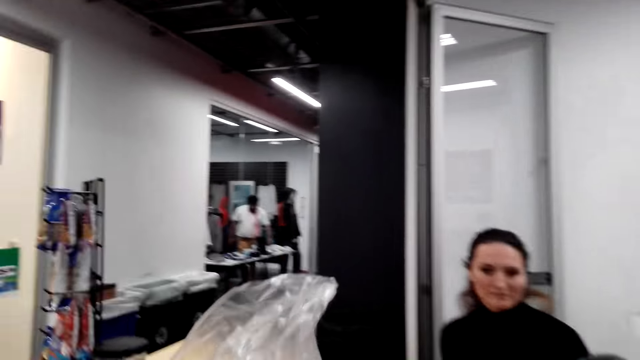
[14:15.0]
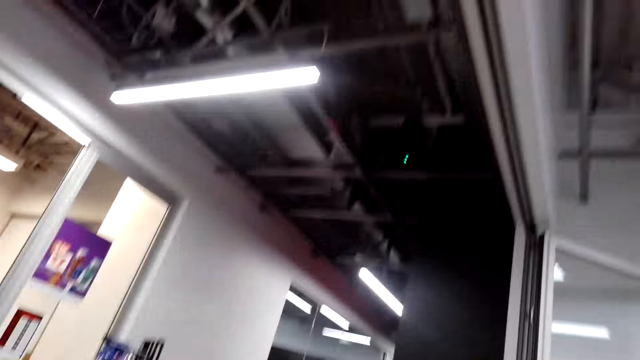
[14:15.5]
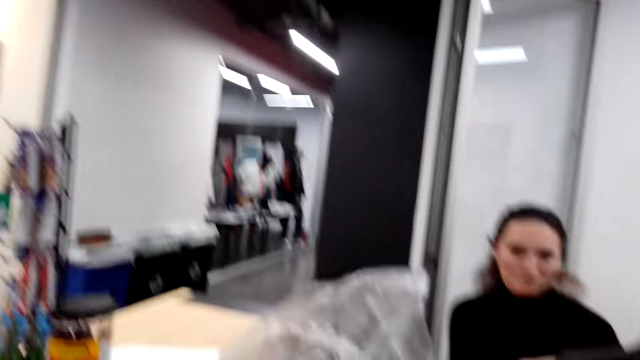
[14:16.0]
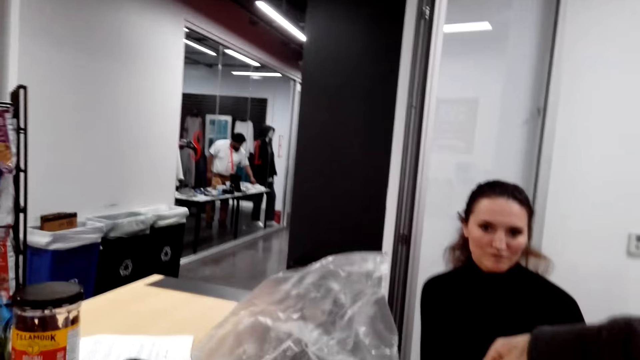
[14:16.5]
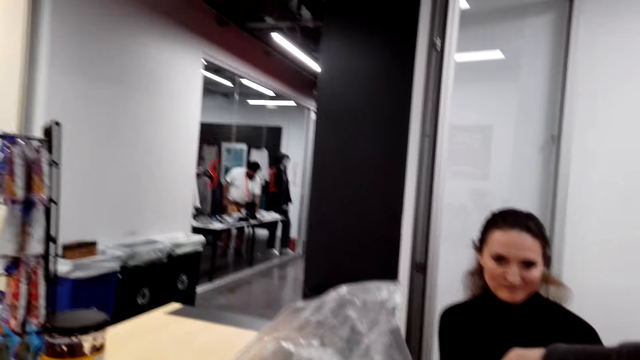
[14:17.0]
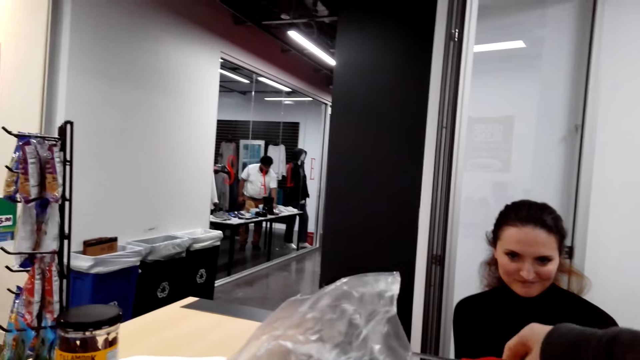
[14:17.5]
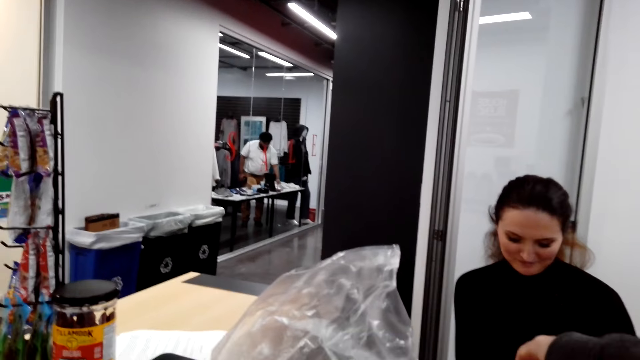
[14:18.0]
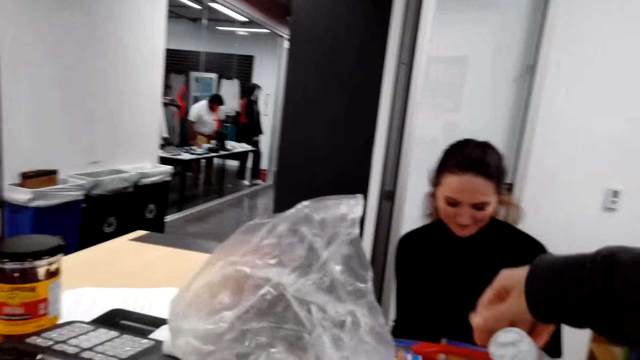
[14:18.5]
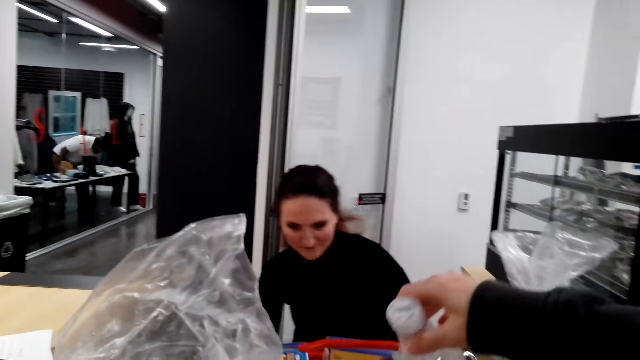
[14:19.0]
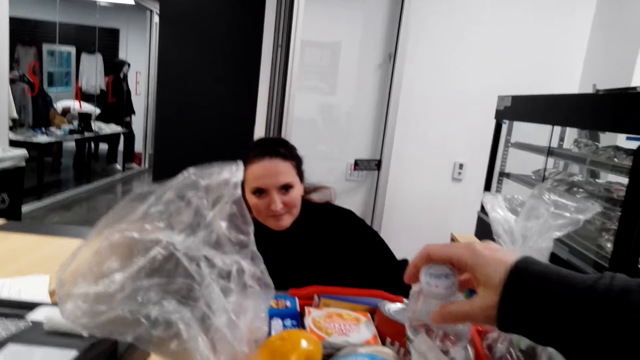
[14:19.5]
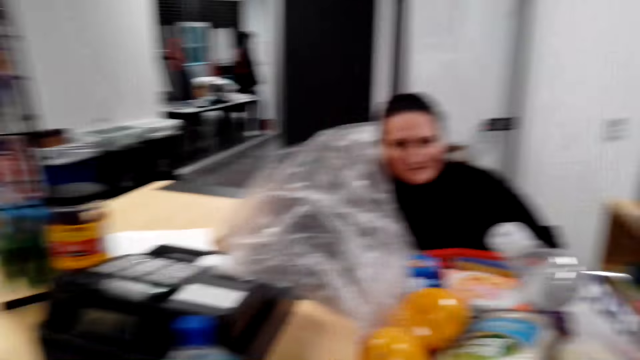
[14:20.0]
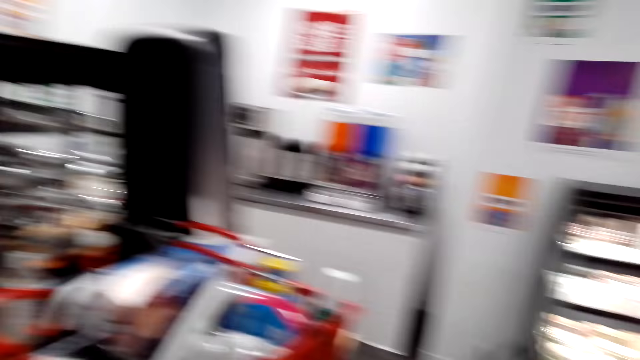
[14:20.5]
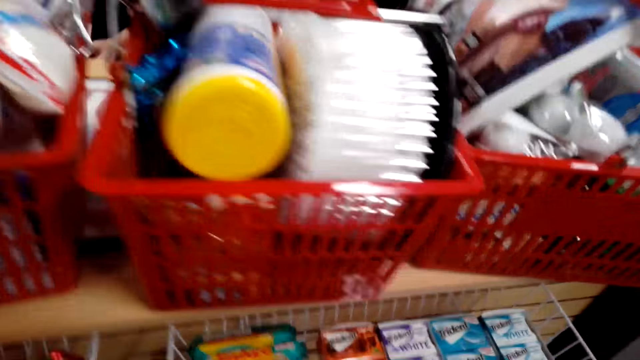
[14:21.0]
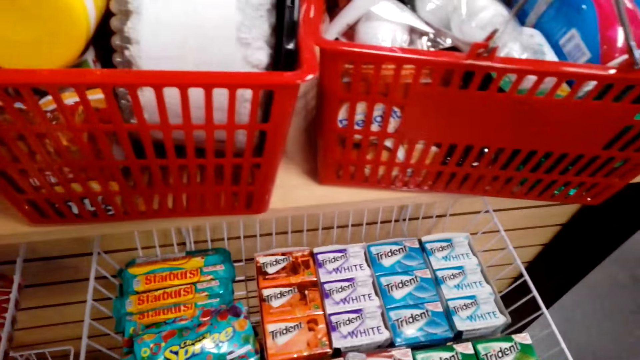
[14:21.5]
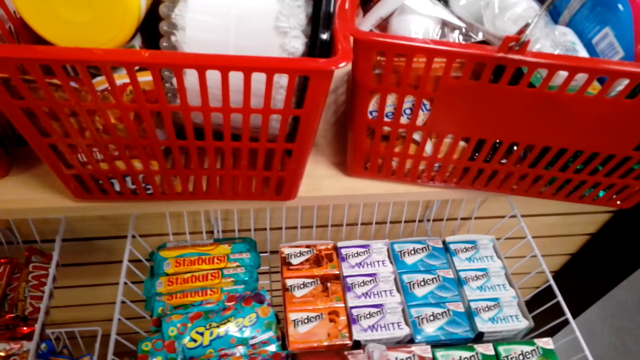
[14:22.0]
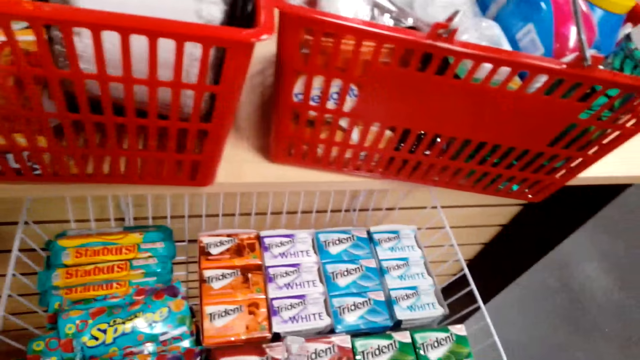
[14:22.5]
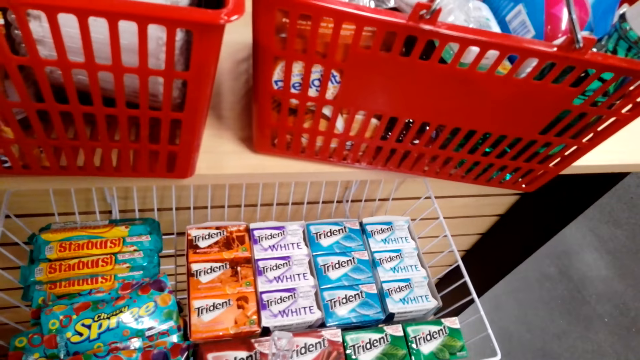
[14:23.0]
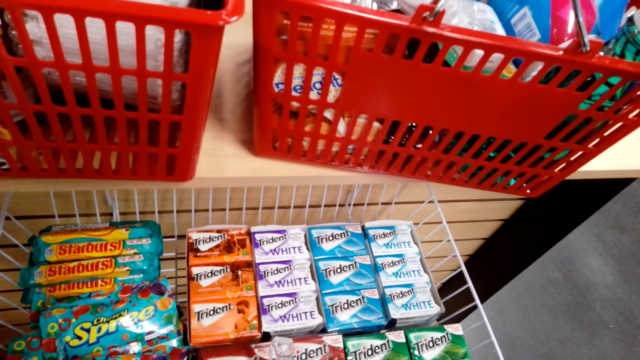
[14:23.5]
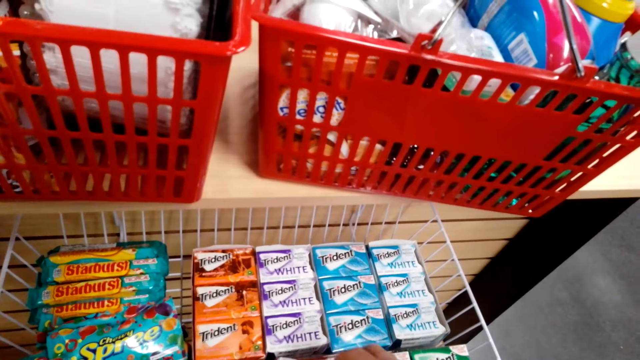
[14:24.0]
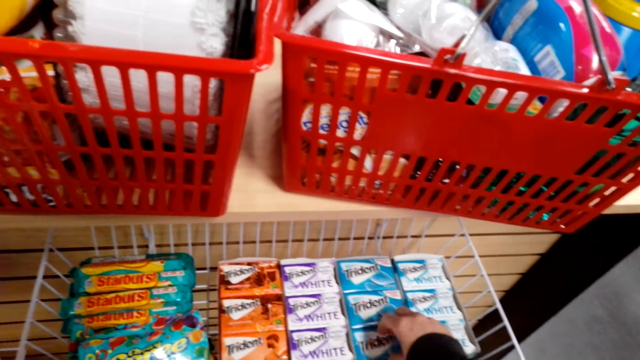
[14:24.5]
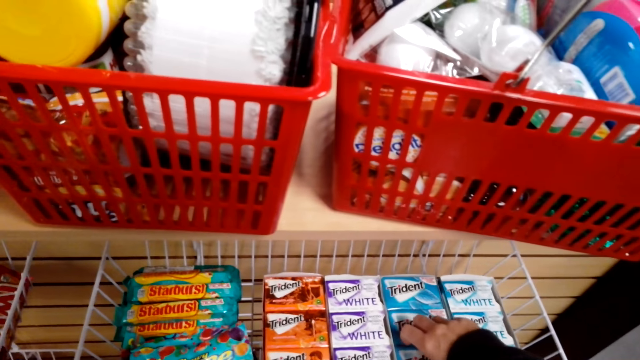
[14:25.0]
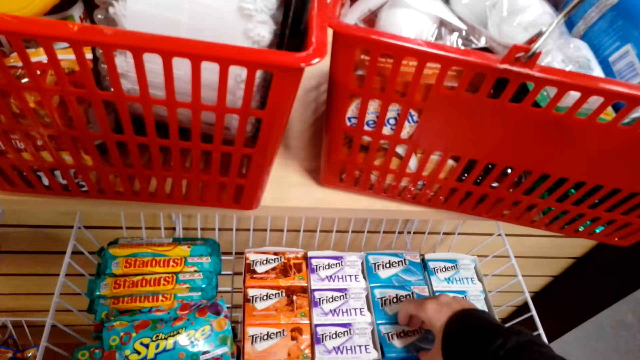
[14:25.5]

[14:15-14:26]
The camera wearer places the basket on the counter. They look on.

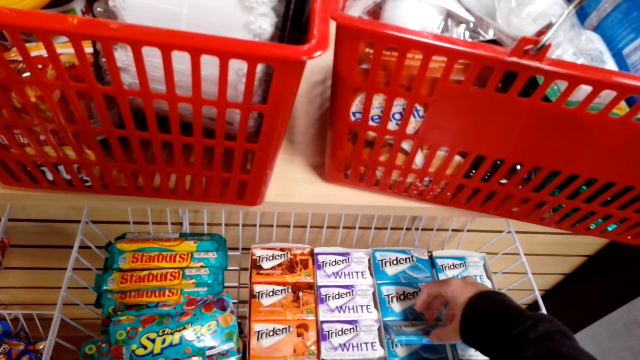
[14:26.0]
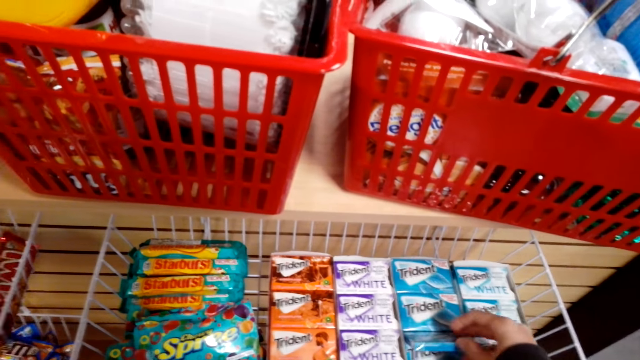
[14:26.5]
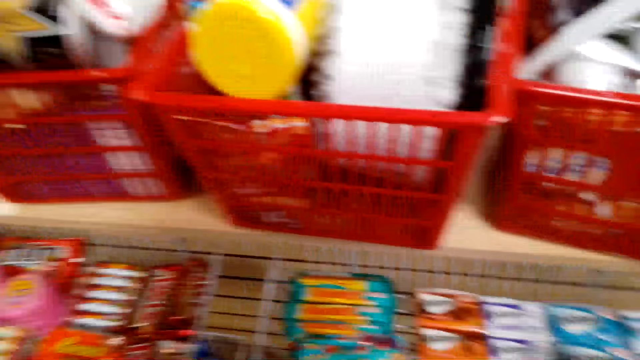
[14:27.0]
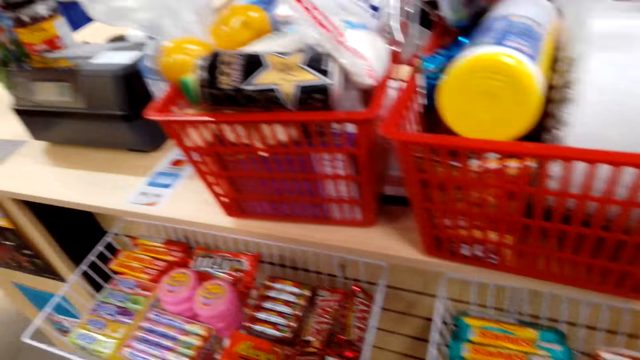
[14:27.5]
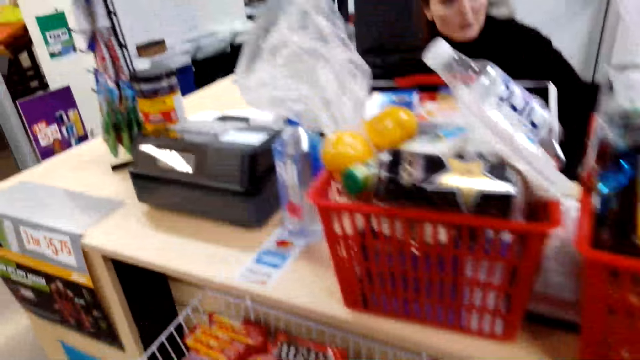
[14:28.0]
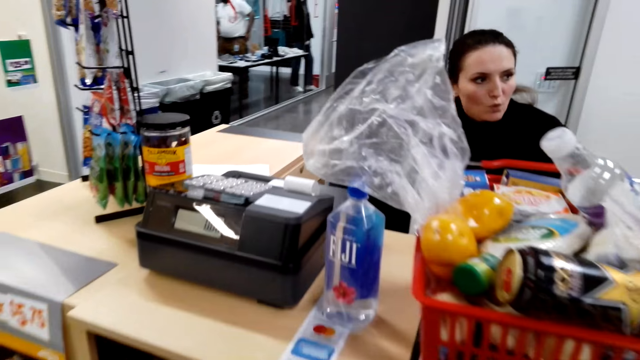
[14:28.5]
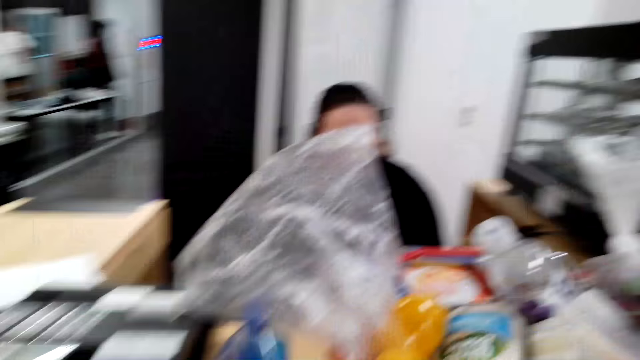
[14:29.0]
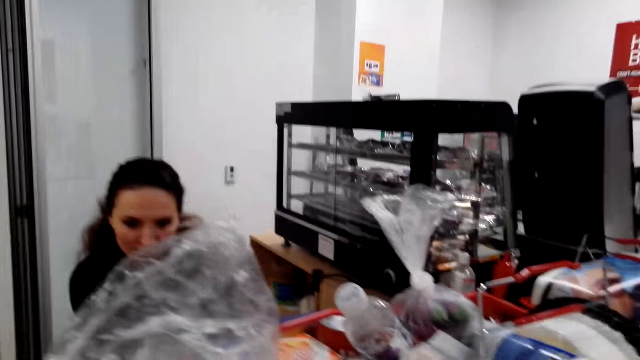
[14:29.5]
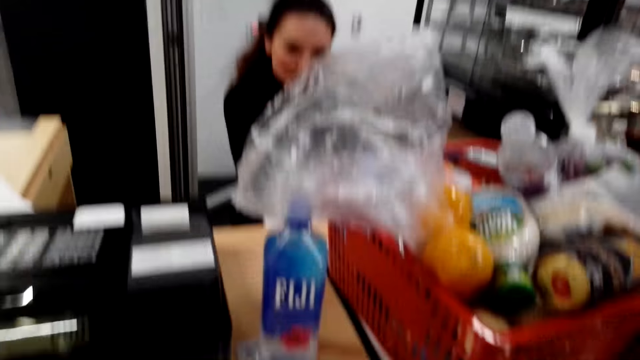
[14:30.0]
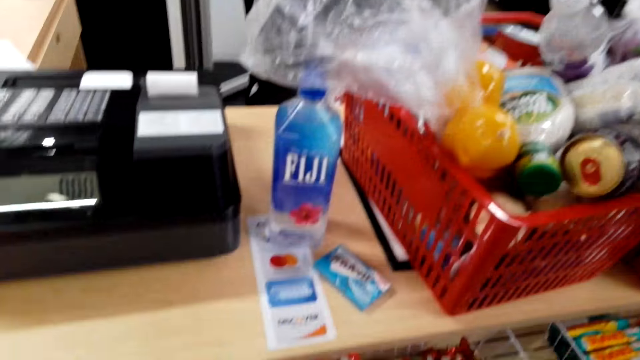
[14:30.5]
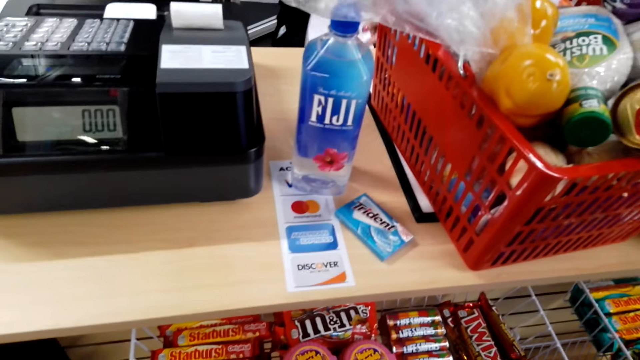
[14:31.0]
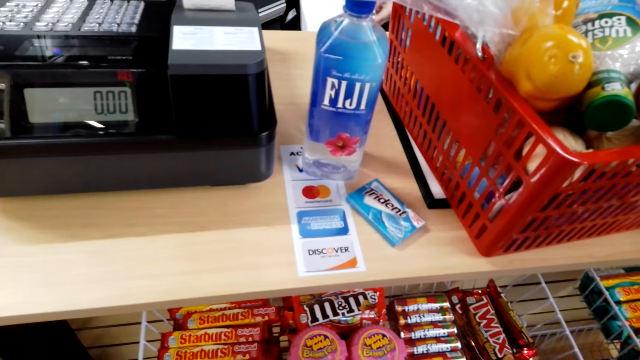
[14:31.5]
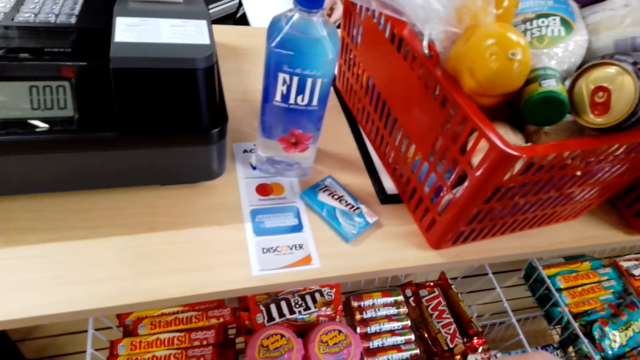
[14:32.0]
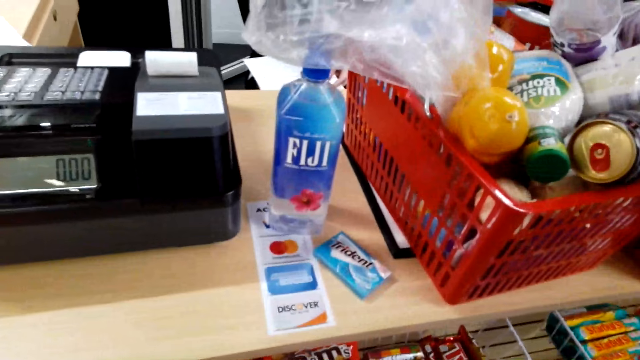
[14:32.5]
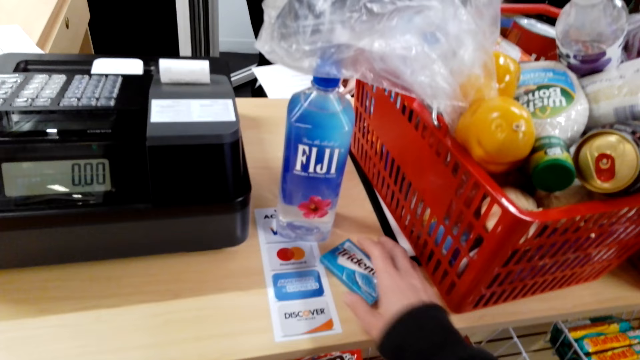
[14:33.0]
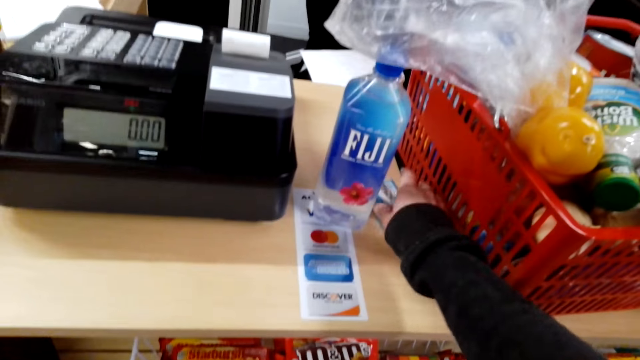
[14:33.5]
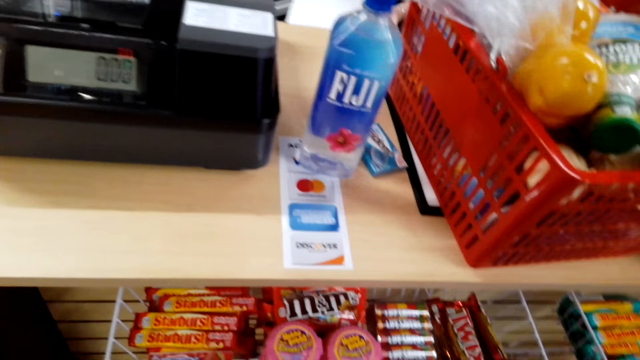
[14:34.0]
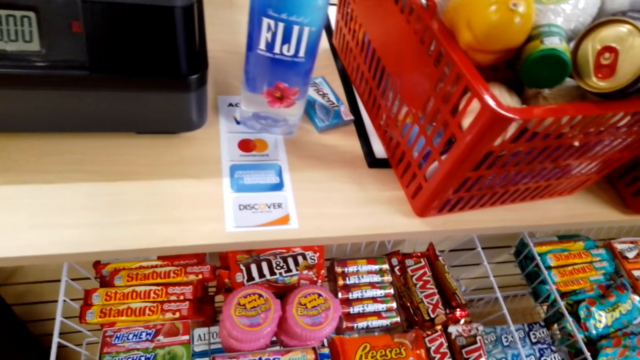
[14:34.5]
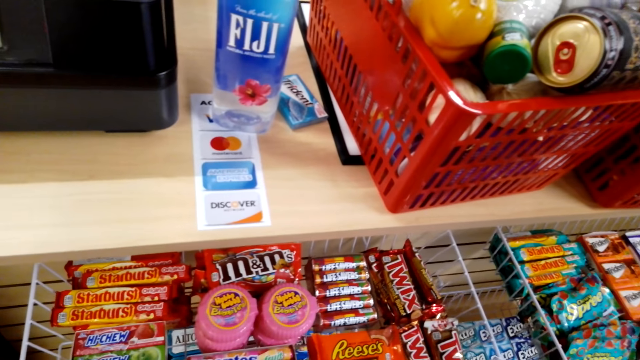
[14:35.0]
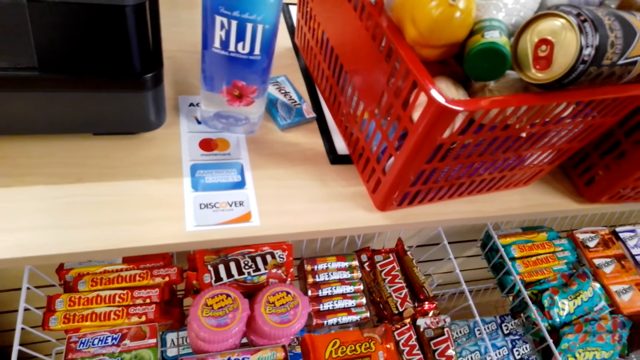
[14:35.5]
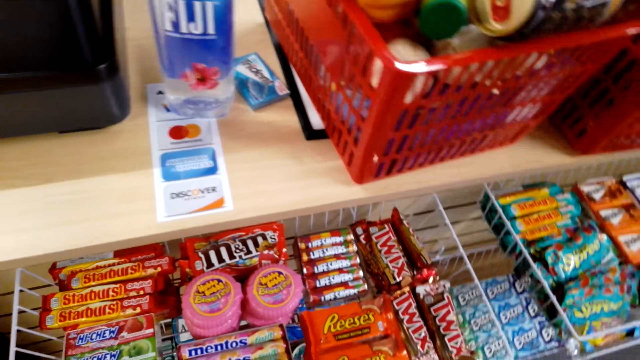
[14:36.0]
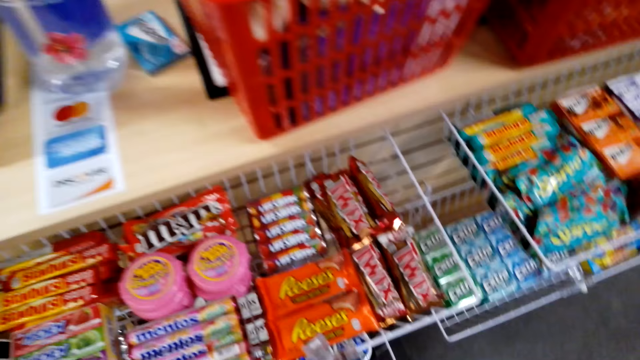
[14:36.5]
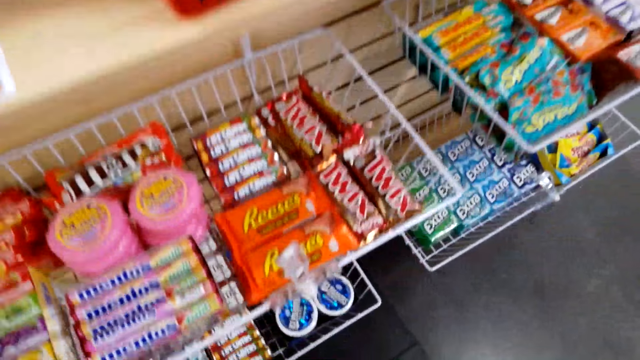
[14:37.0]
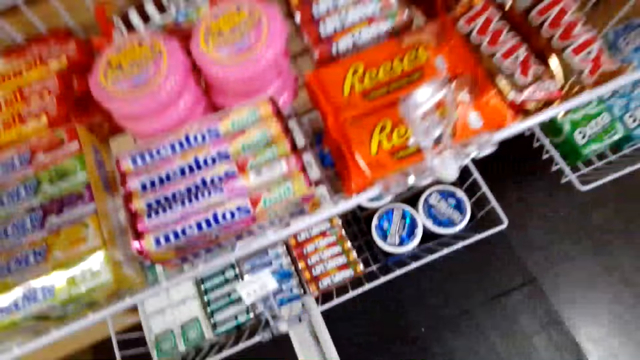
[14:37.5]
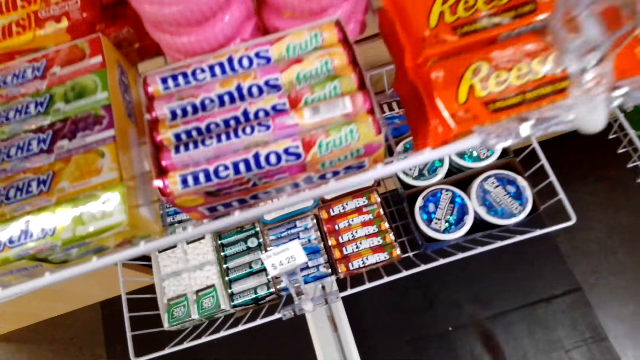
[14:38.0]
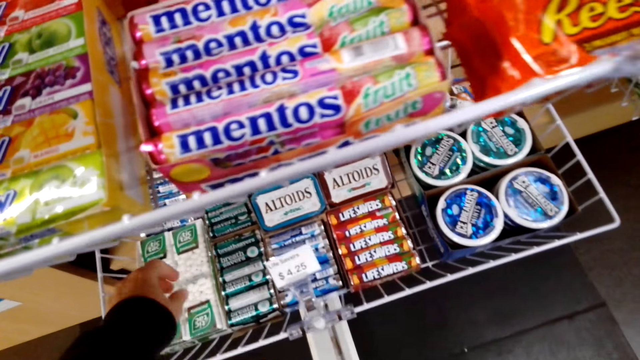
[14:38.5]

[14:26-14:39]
The camera wearer takes an item. A person speaks to the camera wearer. The camera wearer drops the item on the counter. They look on. They converse with the person about the products.
